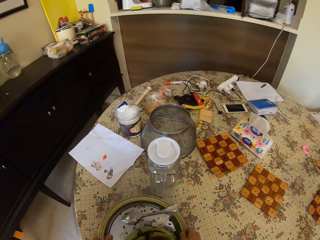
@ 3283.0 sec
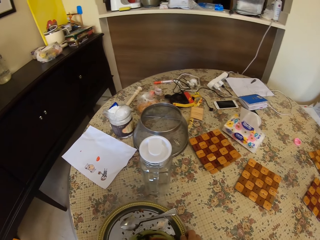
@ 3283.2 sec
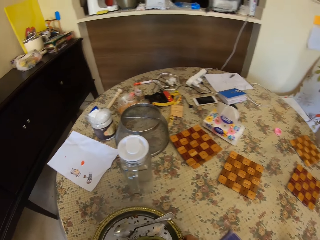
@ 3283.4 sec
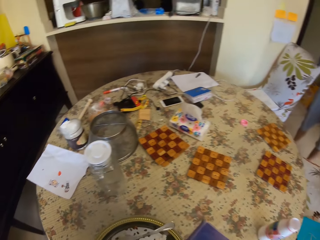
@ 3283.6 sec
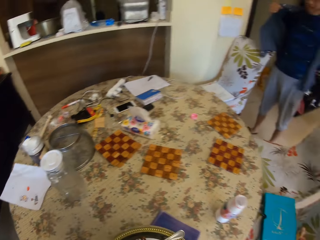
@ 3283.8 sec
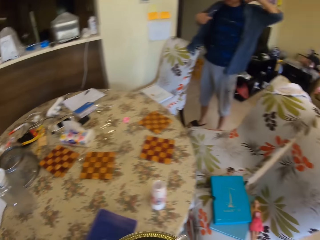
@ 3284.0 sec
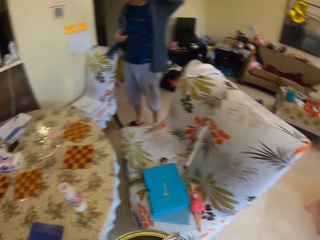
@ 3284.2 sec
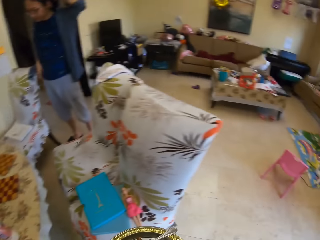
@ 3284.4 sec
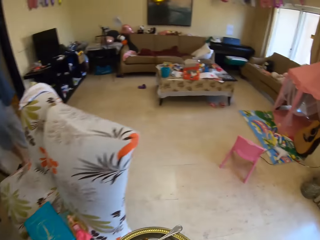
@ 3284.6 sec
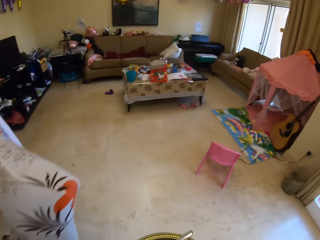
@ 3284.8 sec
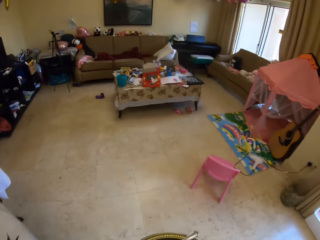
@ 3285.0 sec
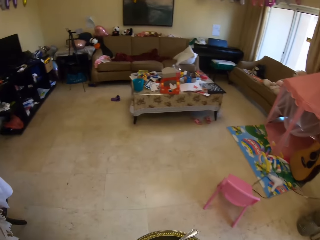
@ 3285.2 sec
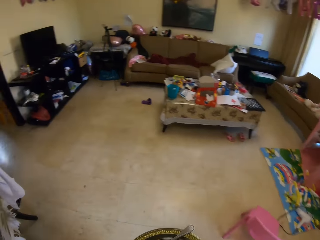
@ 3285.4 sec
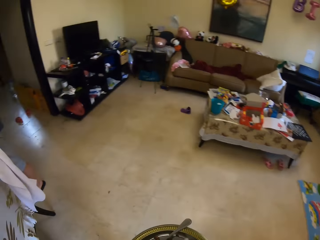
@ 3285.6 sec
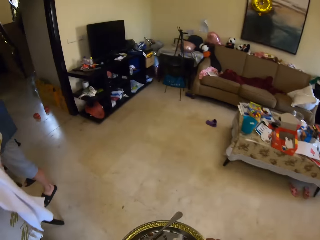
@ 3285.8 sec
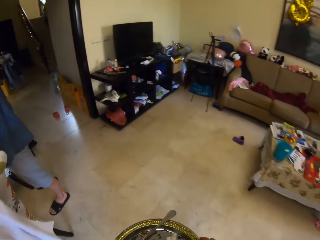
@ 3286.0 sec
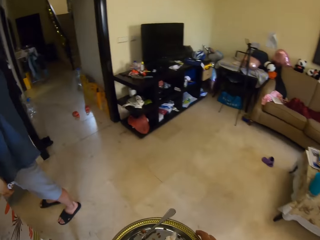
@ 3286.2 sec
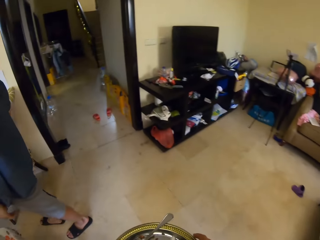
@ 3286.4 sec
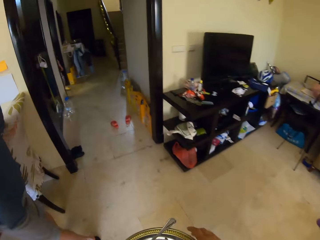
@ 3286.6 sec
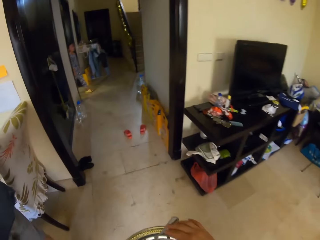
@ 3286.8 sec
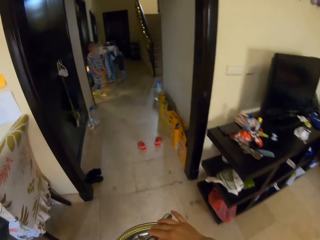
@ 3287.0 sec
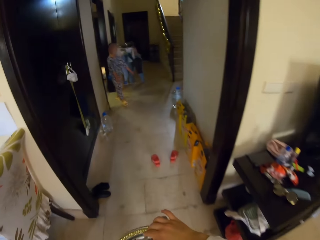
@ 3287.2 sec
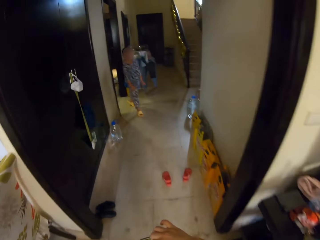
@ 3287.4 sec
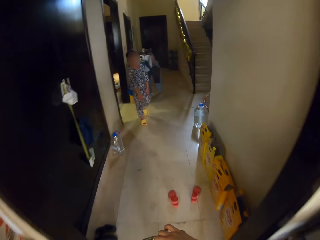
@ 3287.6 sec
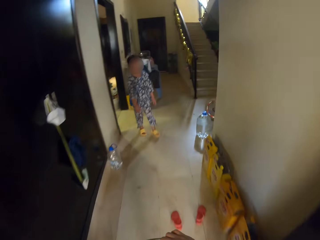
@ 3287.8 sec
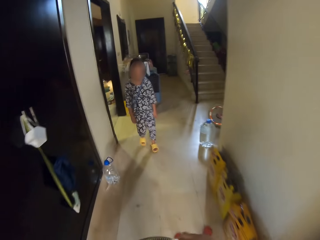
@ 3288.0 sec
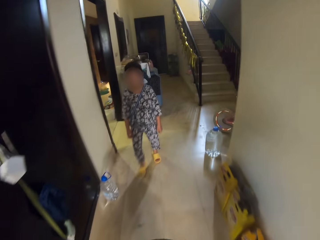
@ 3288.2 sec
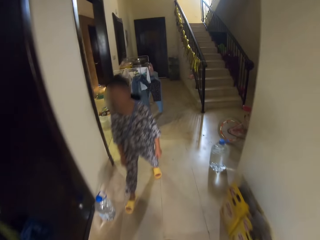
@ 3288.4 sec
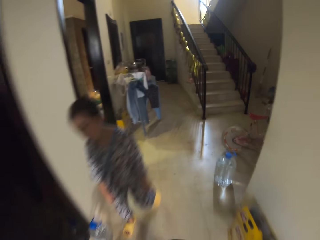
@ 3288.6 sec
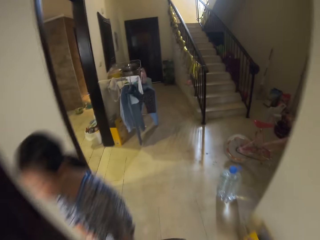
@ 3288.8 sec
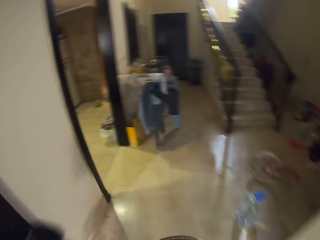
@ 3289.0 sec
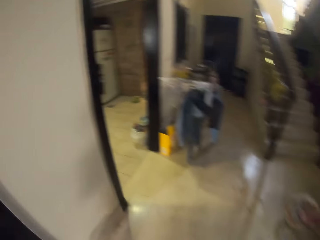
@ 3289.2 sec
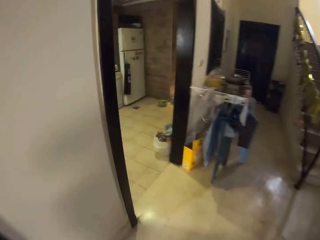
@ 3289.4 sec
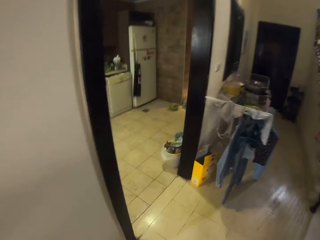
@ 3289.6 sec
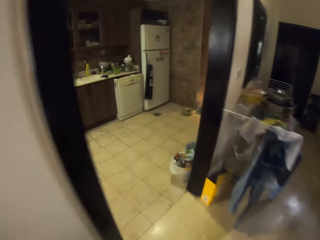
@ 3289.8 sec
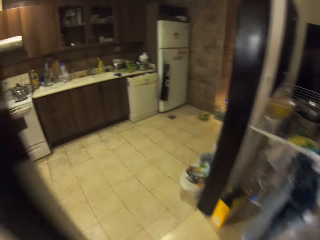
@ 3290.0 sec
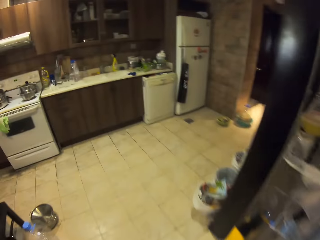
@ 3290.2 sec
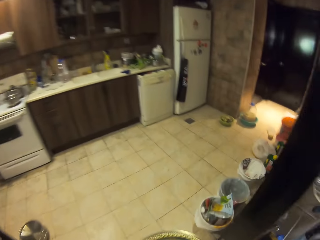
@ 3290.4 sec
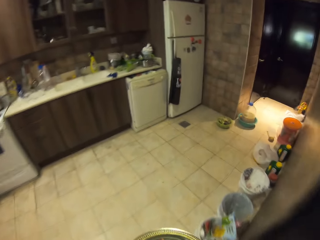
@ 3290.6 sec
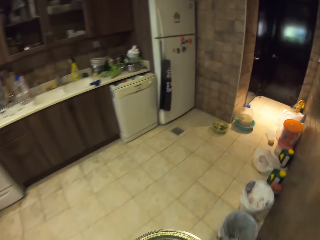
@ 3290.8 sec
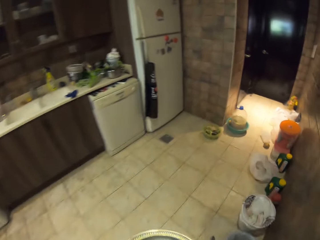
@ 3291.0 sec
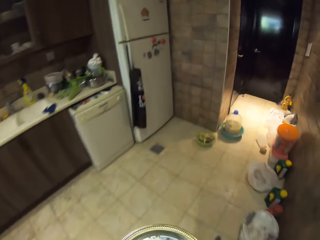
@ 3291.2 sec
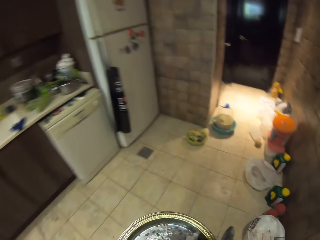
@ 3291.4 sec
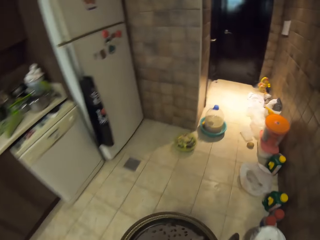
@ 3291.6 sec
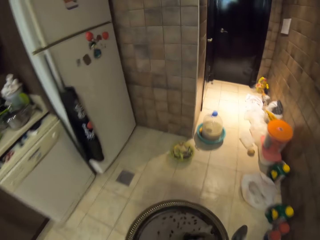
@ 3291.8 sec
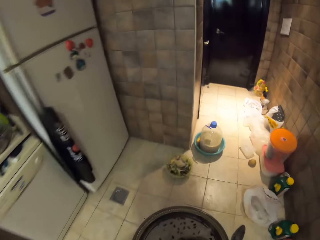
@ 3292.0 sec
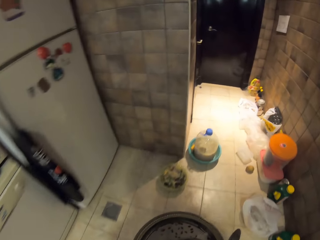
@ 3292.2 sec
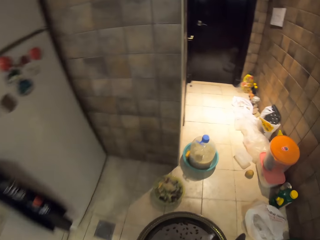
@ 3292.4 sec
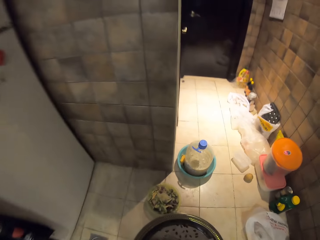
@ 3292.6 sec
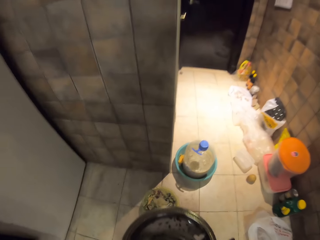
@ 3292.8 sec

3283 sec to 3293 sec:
The camera wearer picks up the dishes from the table. They walk around the room. A man walks around the room.

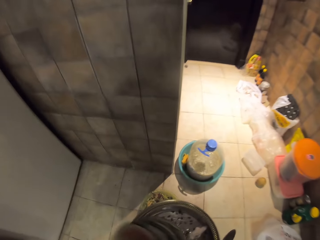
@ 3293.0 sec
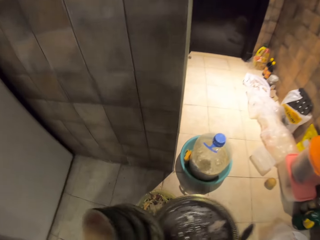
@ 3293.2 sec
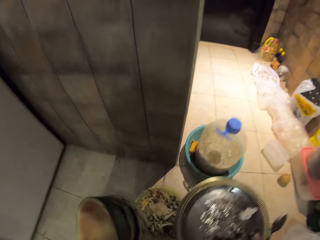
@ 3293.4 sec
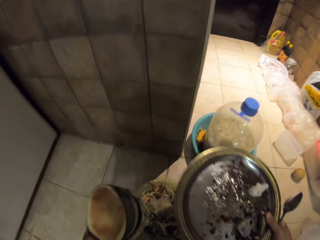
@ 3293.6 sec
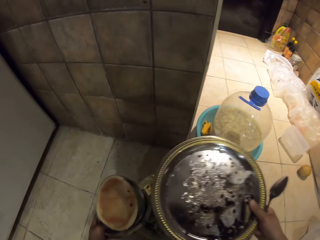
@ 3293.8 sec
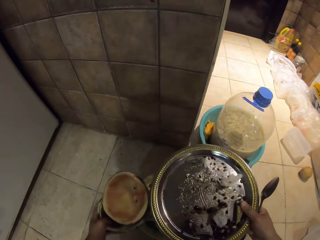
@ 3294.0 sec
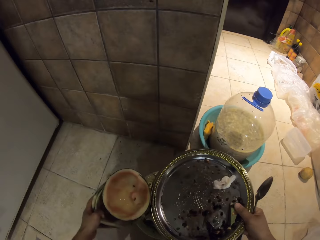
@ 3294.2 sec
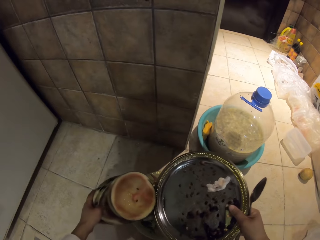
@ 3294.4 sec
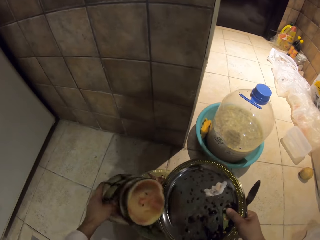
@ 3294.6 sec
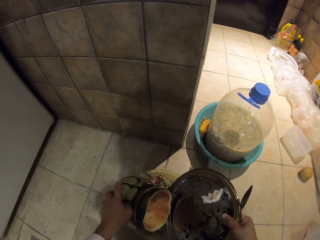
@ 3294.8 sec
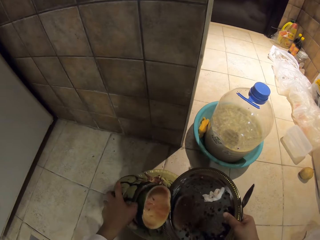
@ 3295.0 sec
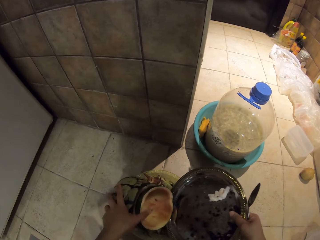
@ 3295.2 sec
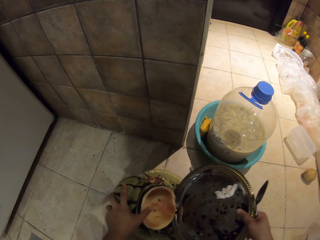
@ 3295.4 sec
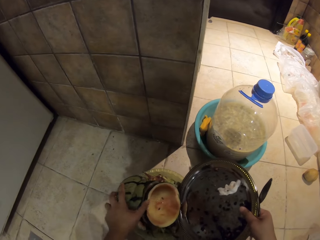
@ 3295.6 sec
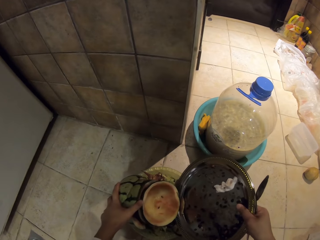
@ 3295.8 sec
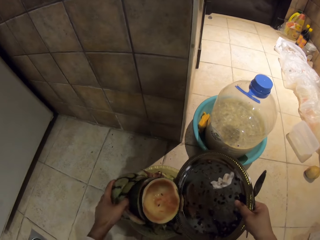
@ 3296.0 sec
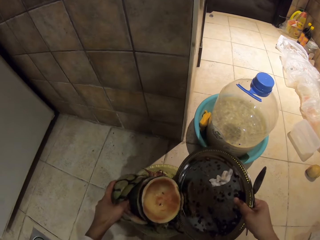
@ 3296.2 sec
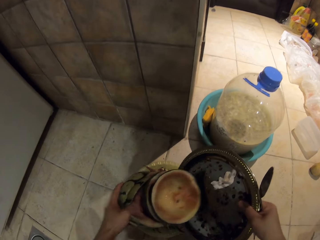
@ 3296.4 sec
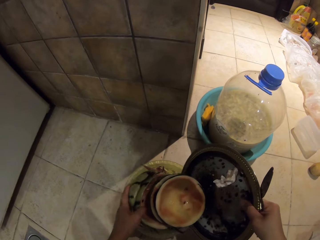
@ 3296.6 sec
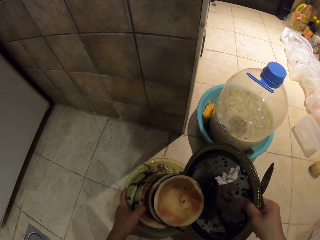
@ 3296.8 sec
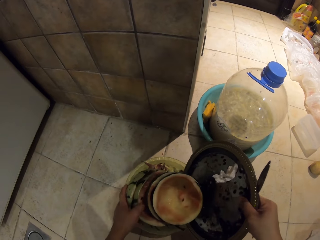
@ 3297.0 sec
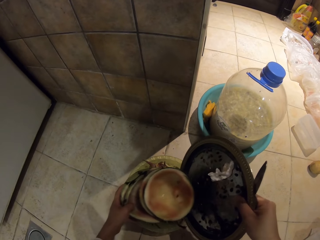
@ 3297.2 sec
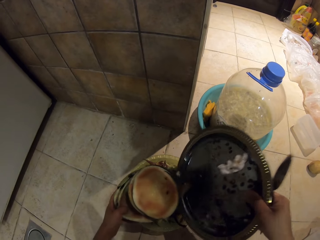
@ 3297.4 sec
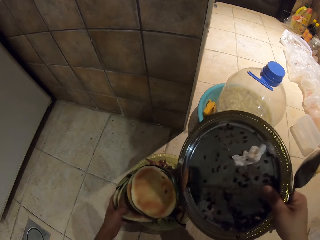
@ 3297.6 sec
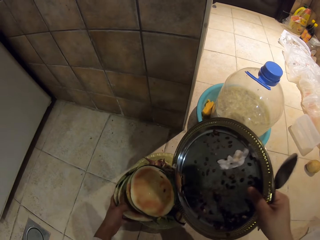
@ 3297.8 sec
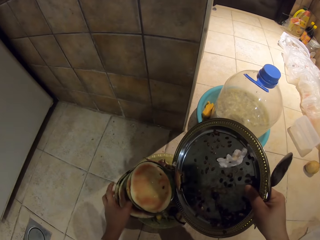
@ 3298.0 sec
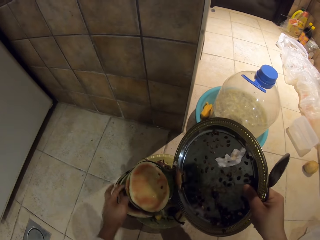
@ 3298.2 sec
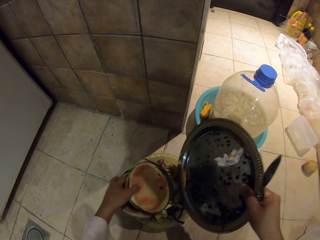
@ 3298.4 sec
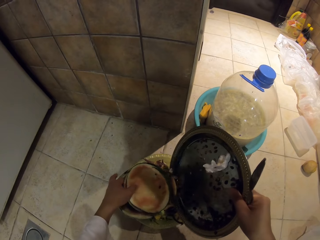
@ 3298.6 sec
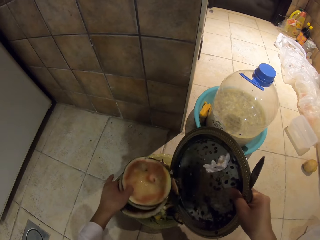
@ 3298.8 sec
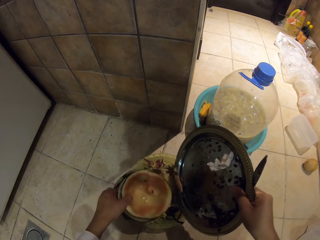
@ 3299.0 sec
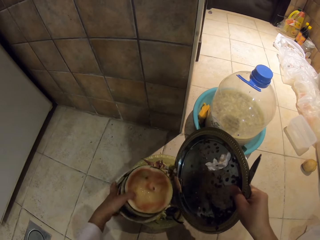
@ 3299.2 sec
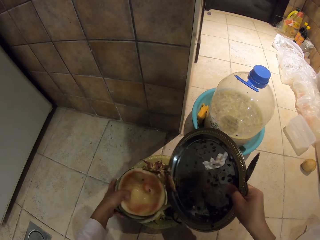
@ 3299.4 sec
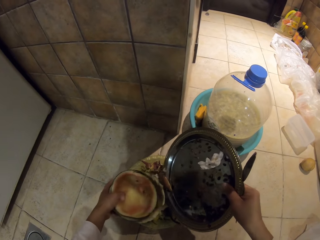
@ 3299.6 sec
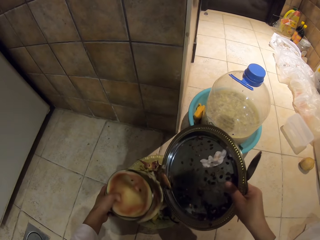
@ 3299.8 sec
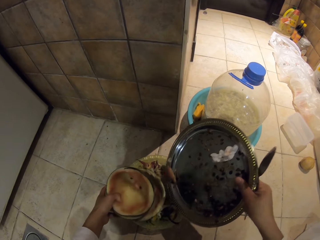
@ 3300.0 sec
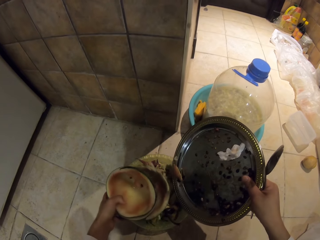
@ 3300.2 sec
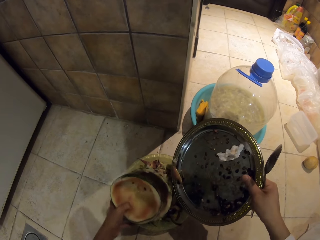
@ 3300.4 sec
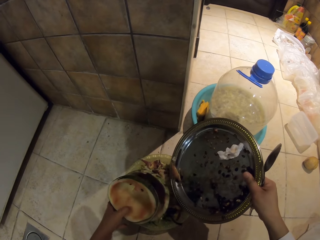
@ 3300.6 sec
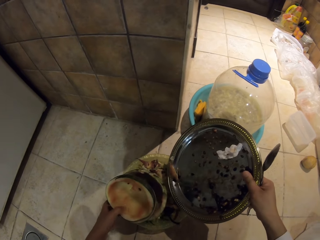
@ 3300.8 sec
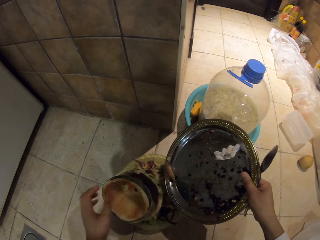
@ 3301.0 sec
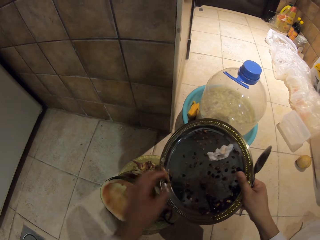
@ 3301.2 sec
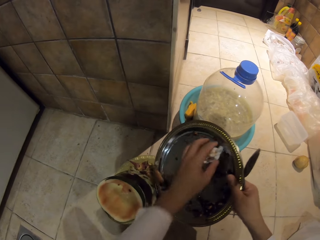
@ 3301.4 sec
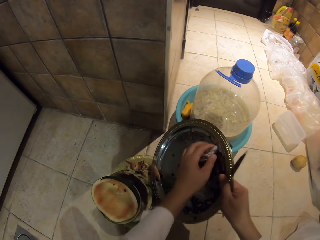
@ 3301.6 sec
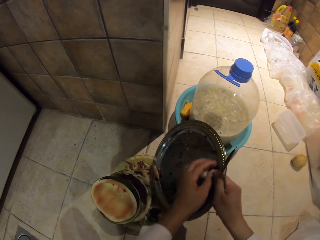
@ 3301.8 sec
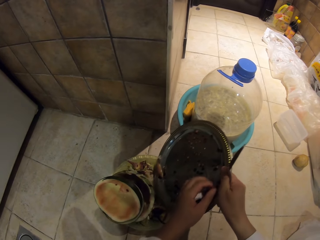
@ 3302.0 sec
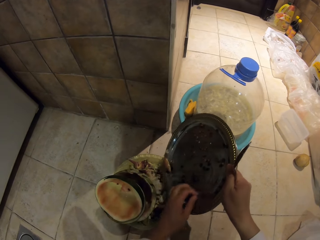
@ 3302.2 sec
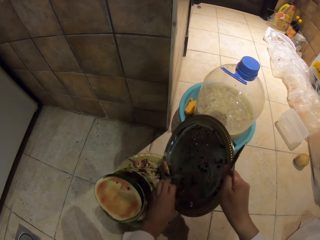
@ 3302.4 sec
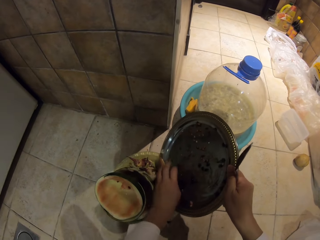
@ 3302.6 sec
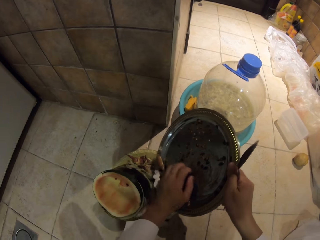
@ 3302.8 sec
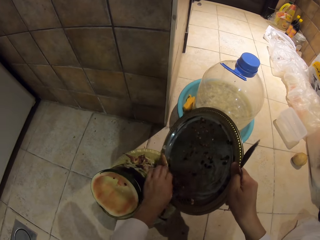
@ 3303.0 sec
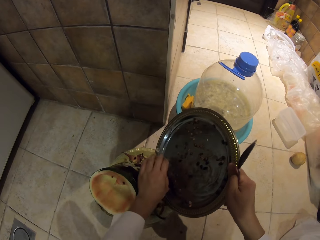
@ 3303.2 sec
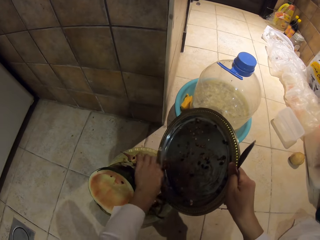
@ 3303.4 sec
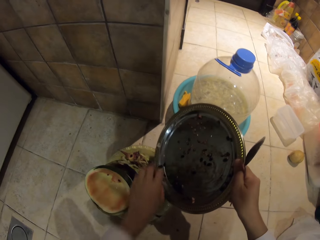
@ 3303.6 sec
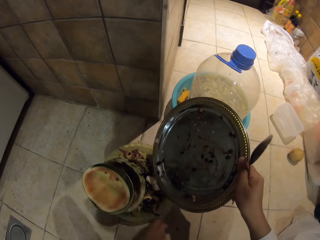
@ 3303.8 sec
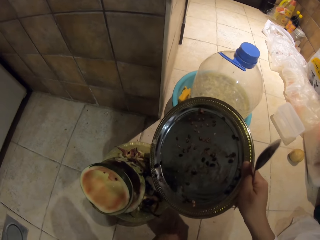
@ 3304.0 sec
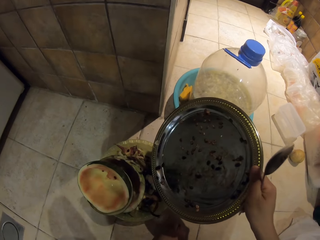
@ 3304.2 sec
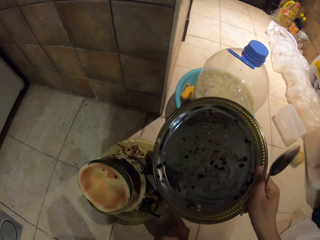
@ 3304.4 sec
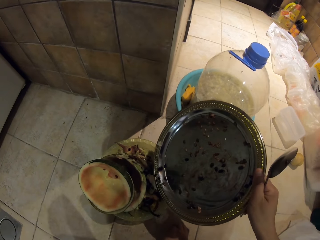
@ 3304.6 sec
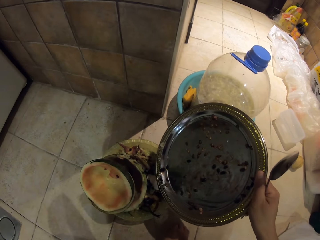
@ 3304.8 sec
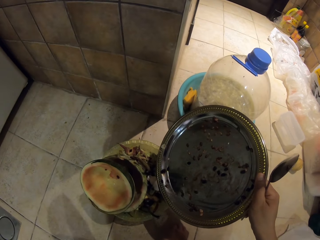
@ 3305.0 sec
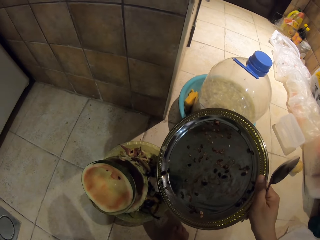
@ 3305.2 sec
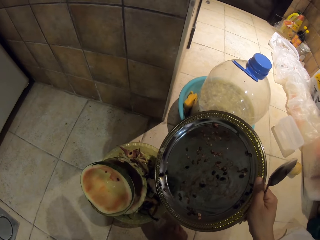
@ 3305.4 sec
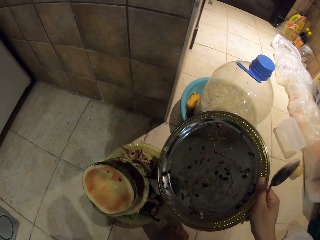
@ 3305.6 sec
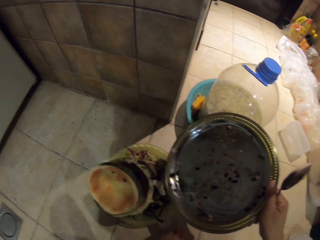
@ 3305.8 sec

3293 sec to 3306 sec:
The camera wearer empties the plate. They put the fruit remains in the dust bin. They wipe the tray.
